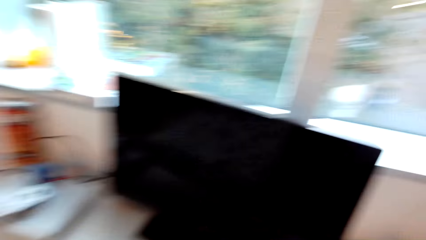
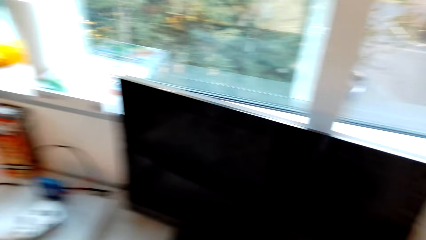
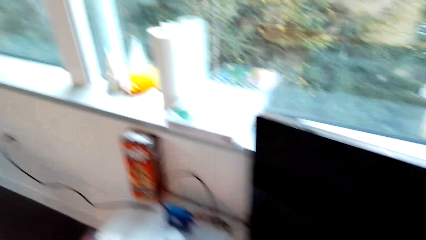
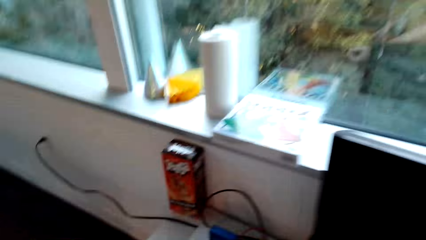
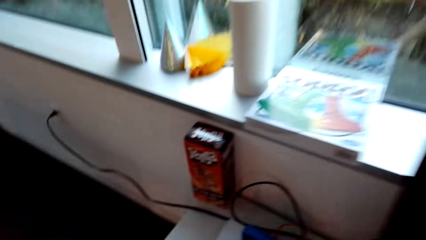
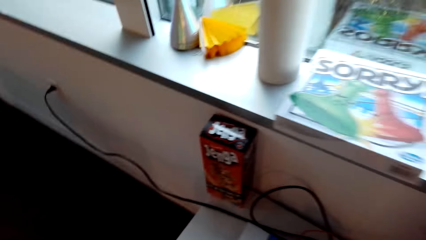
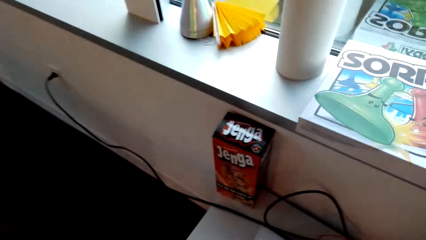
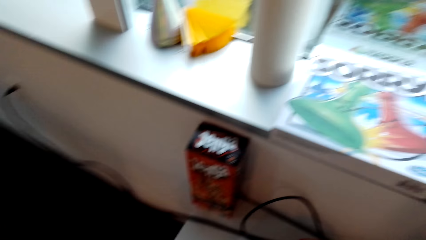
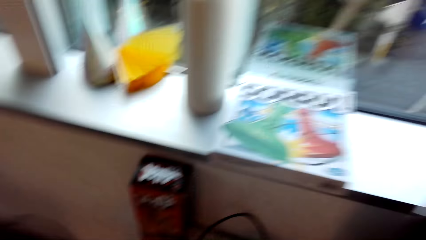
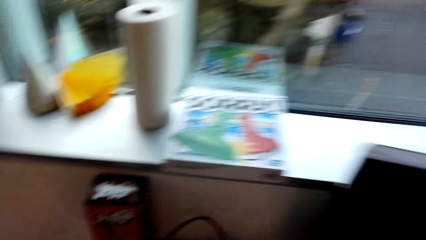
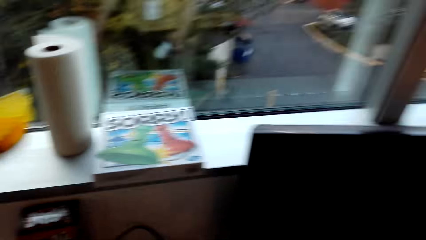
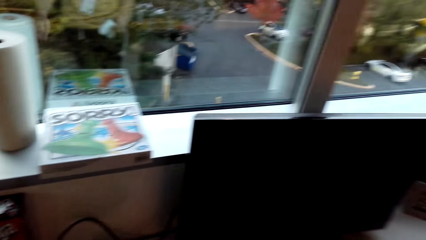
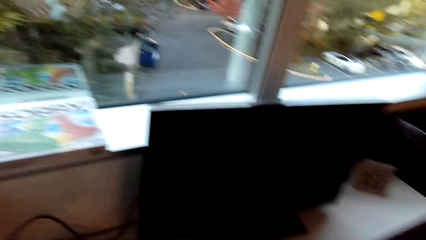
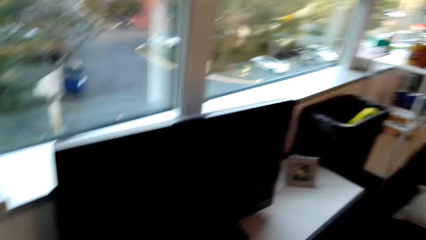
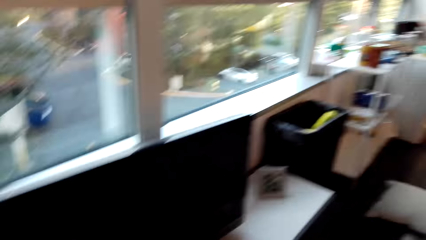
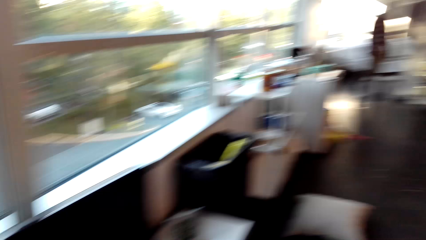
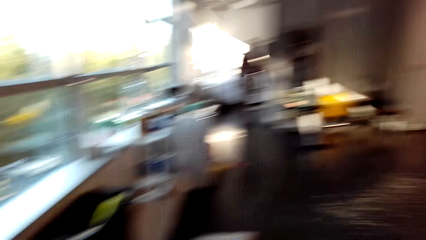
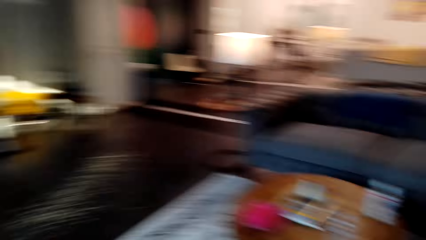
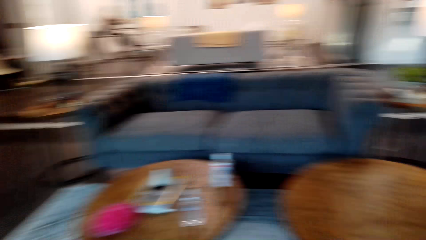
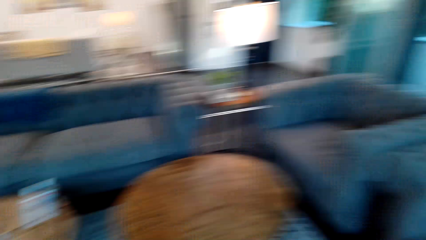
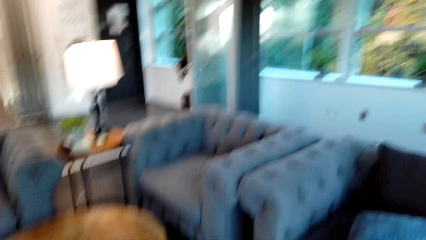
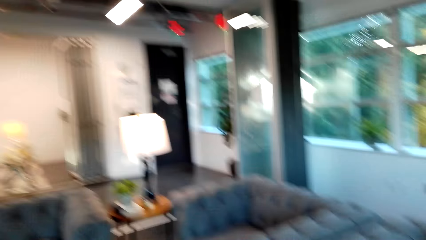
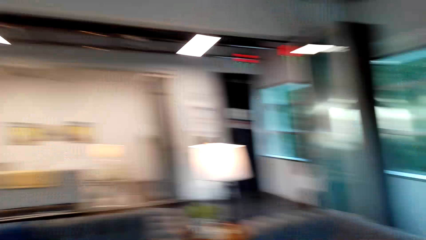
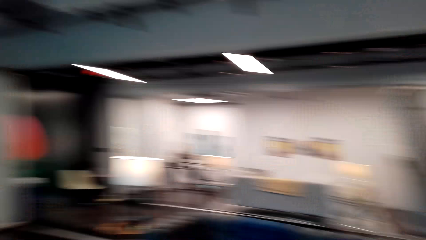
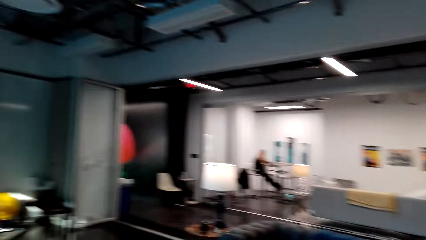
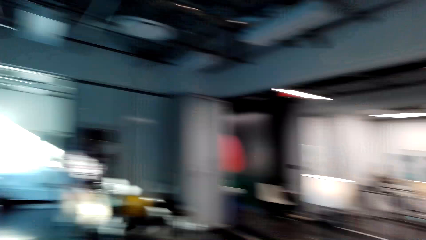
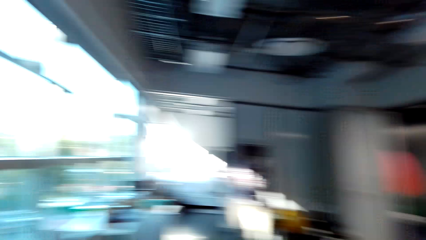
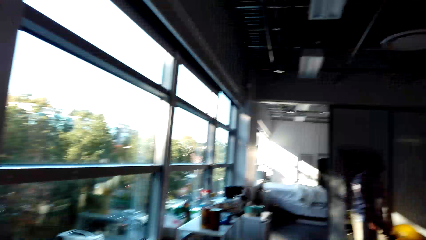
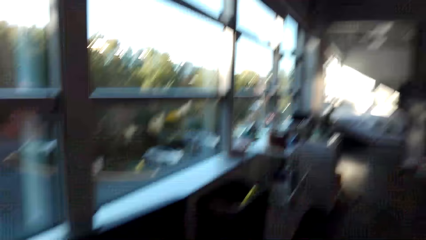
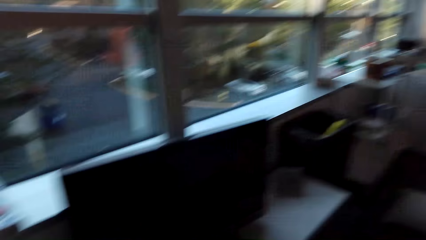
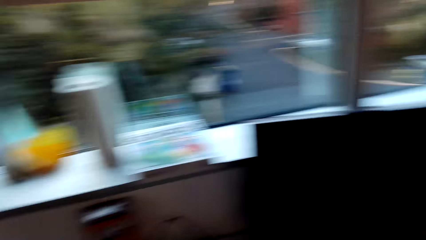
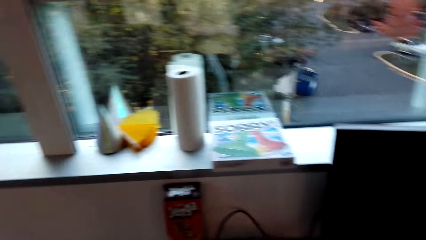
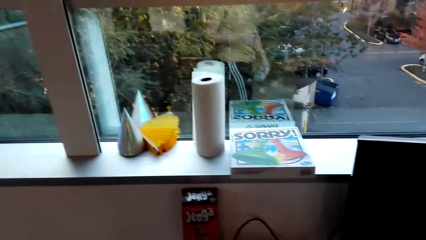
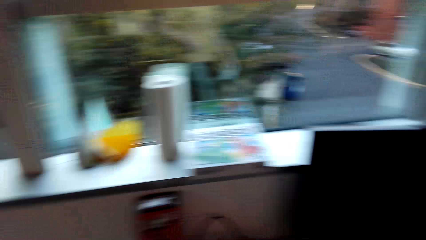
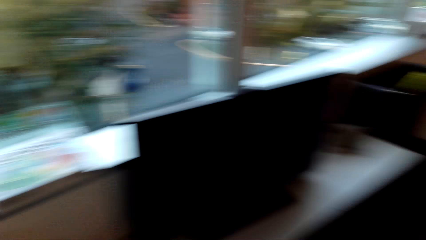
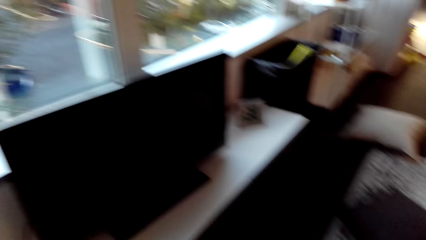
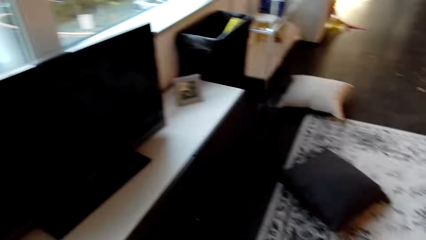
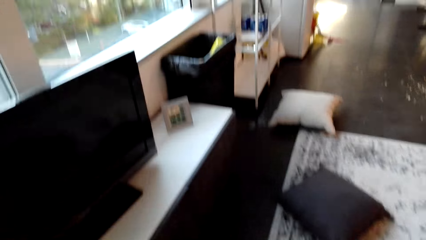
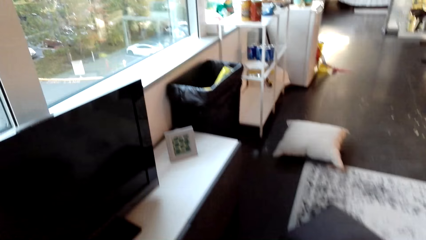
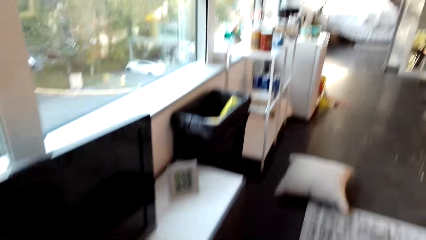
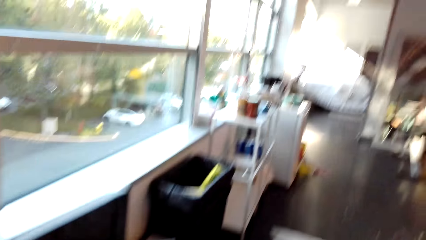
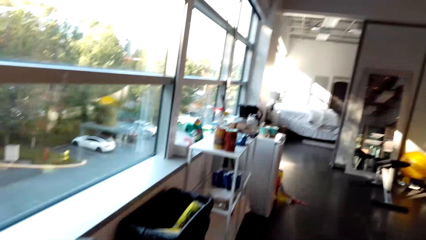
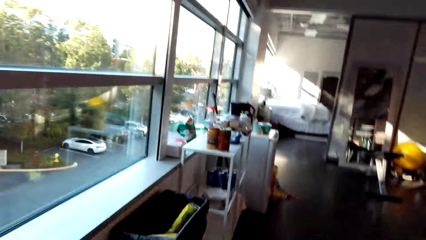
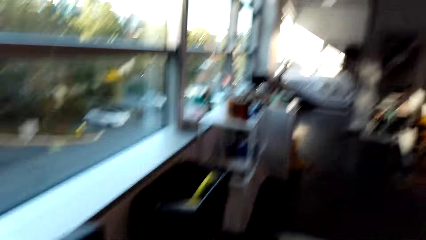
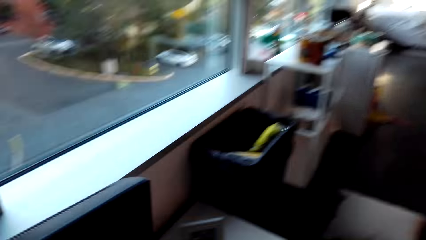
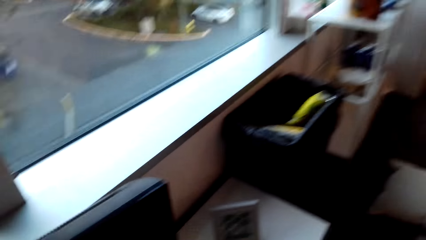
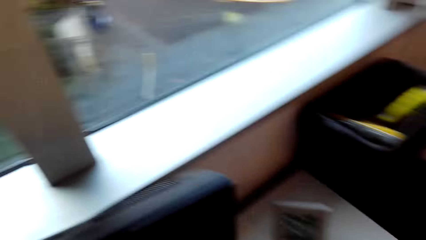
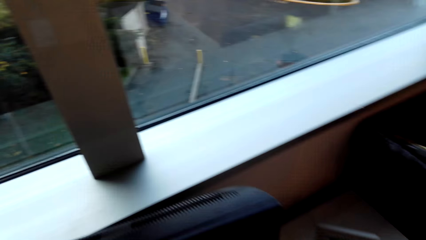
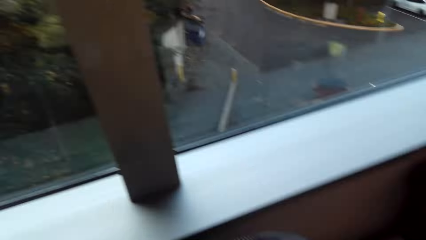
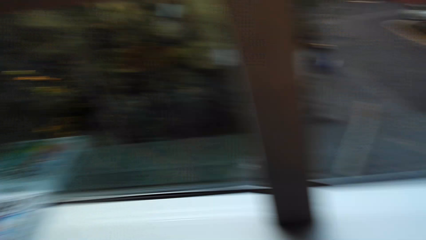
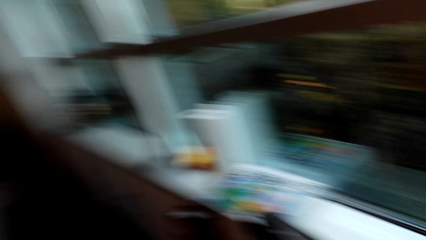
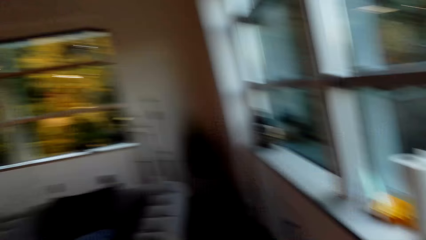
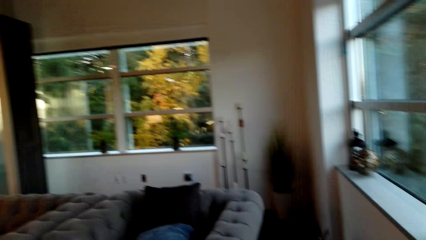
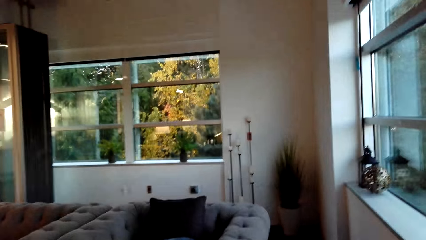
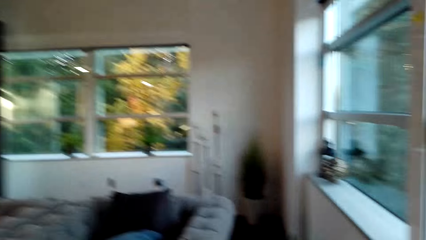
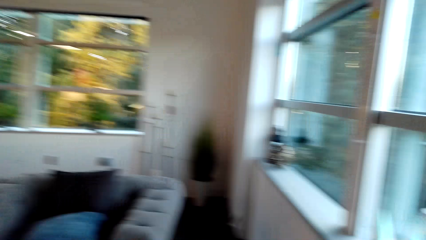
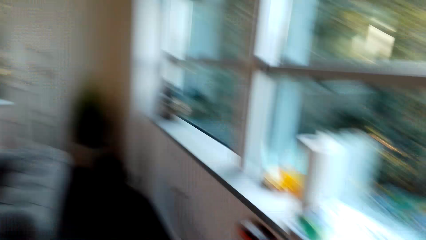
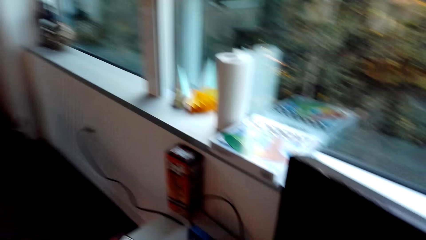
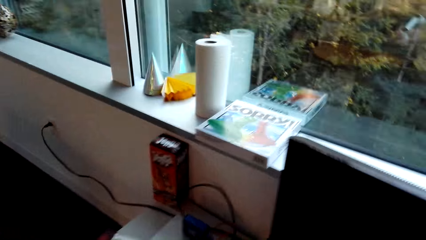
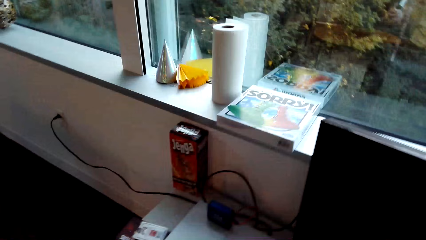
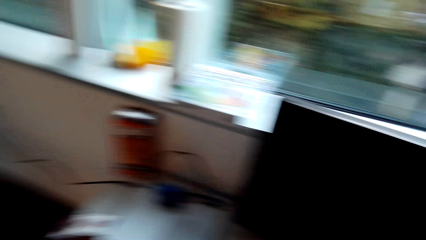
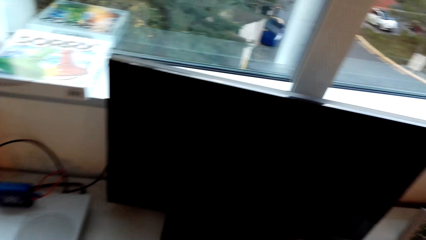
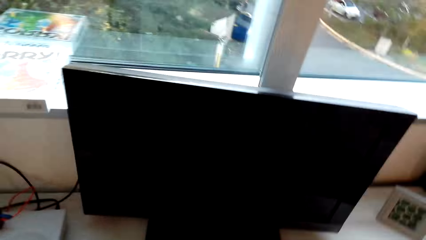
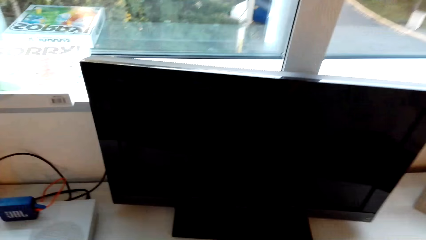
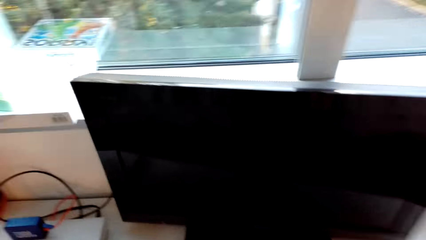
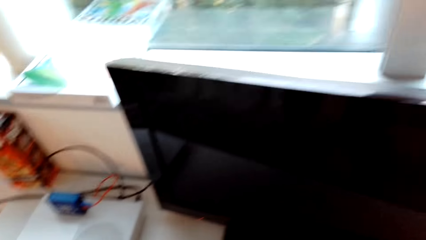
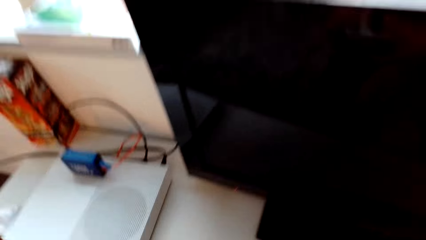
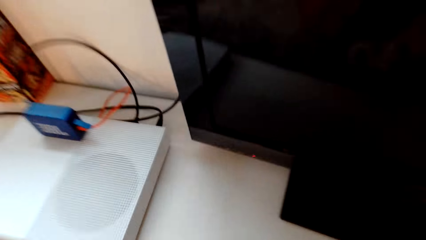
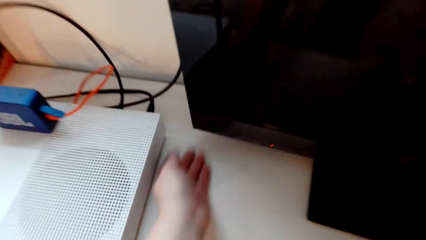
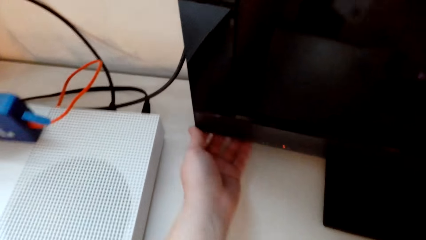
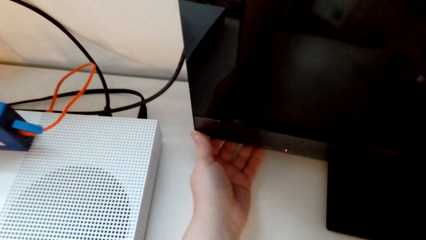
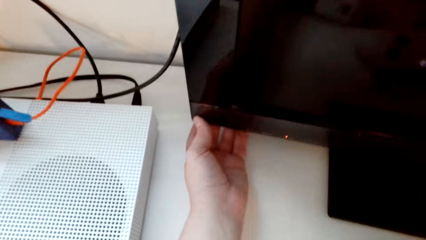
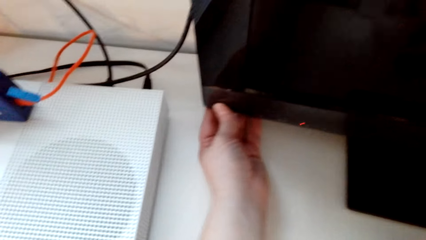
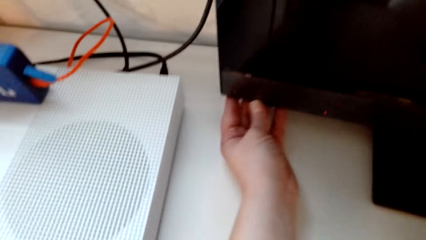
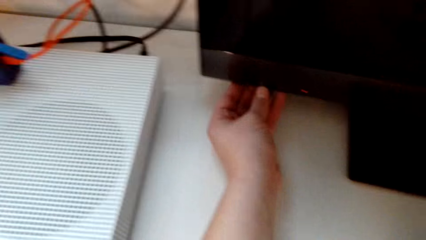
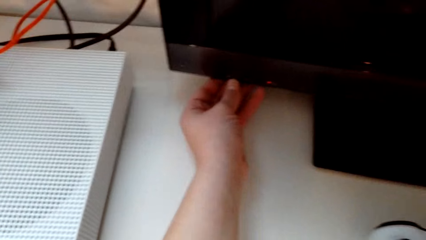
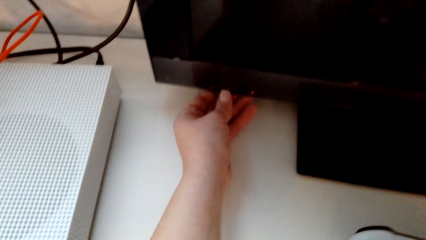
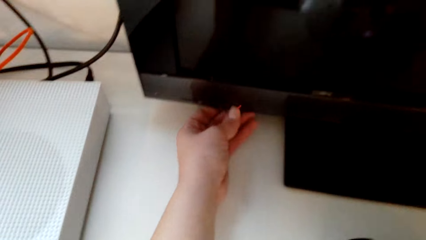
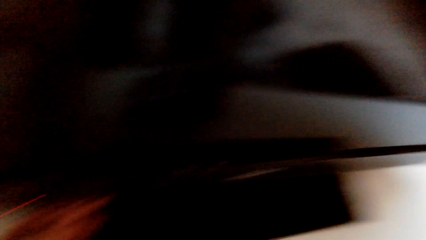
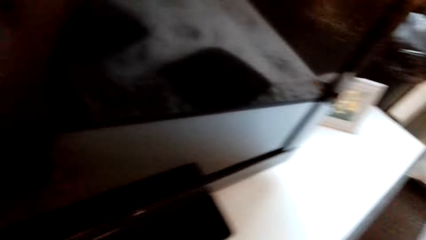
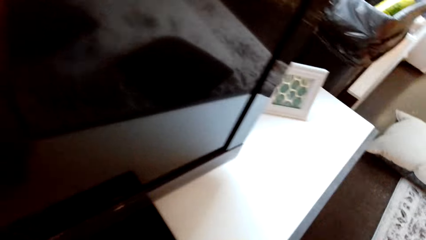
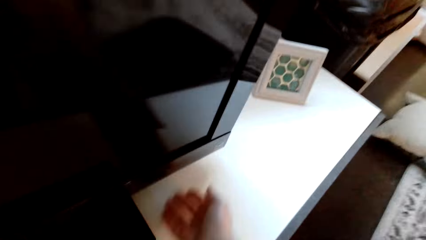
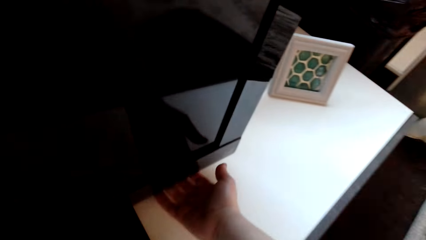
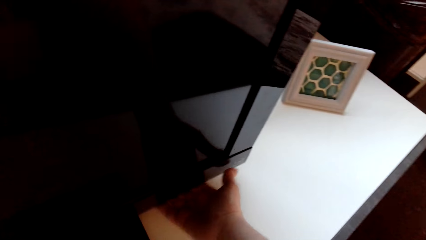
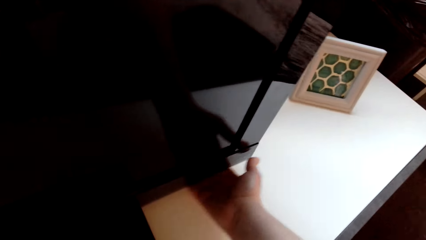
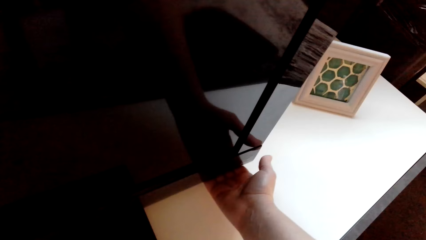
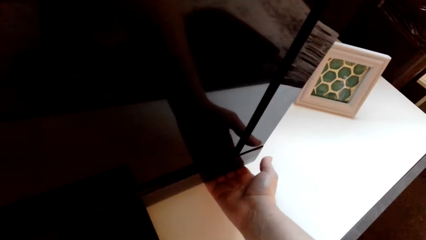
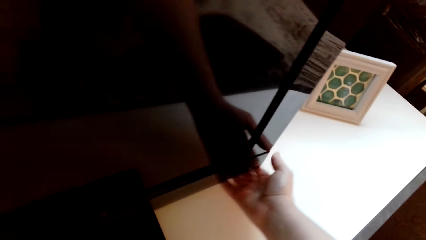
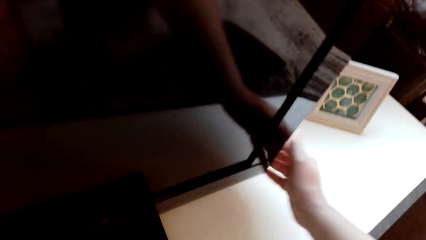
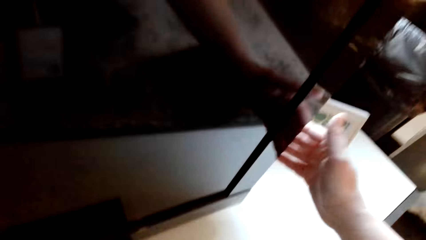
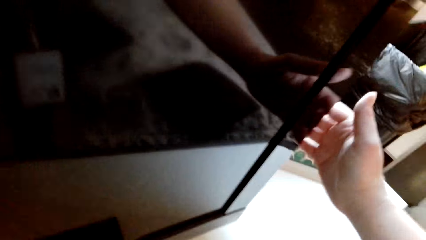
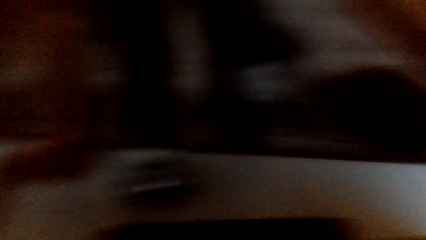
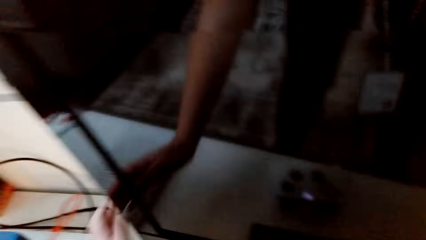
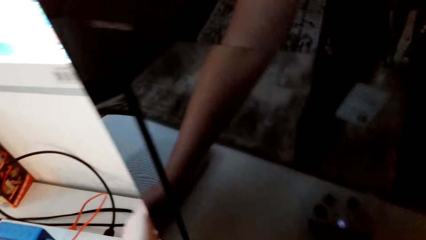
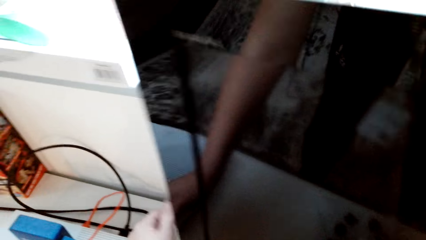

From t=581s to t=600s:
The camera wearer coughs. They look around. They switch on the television.
